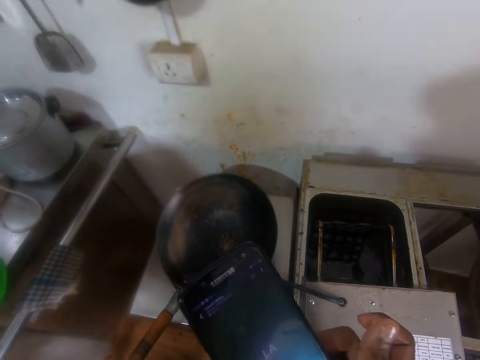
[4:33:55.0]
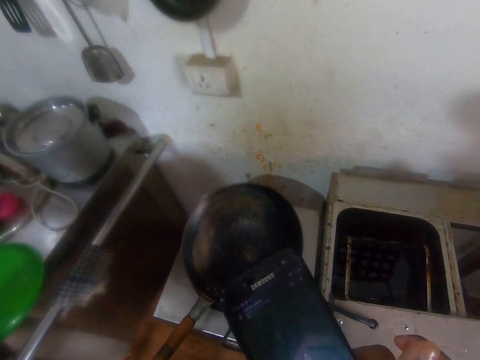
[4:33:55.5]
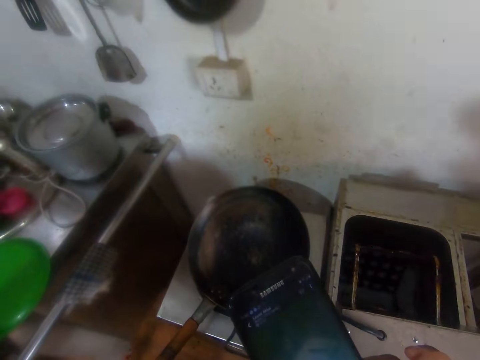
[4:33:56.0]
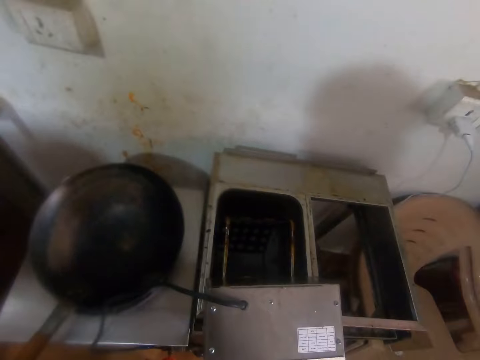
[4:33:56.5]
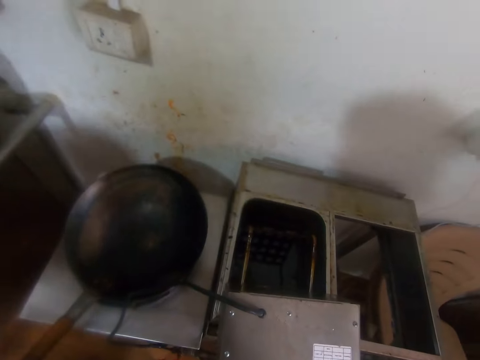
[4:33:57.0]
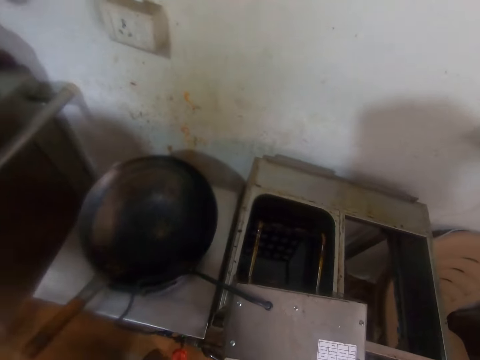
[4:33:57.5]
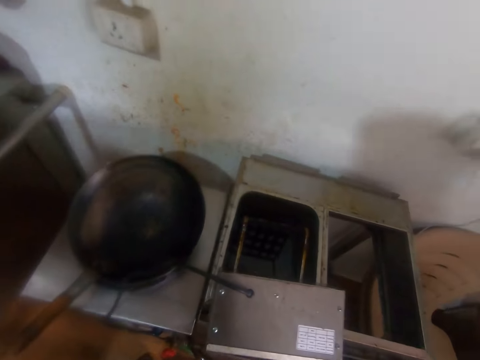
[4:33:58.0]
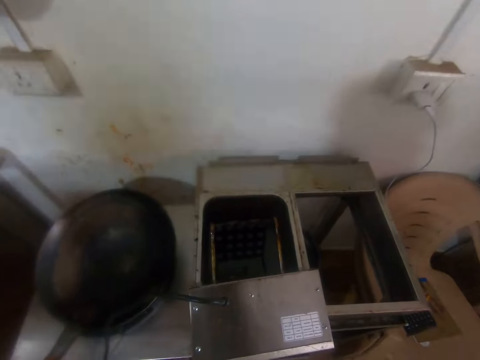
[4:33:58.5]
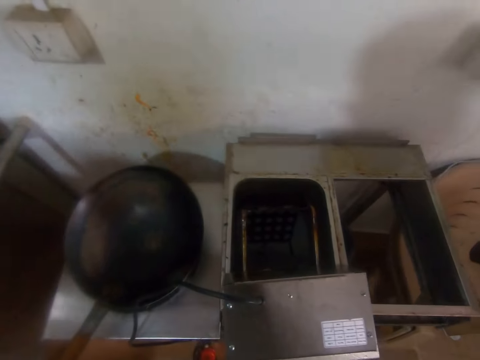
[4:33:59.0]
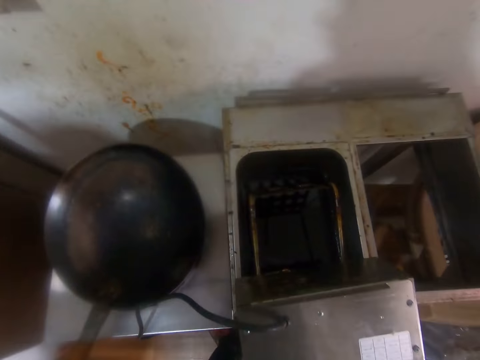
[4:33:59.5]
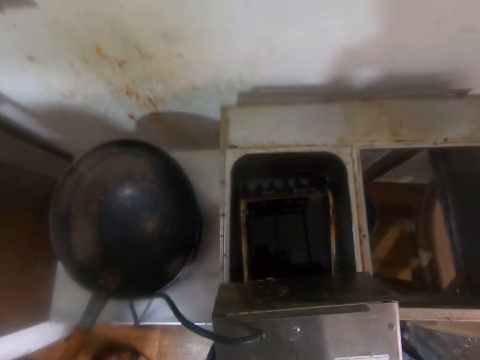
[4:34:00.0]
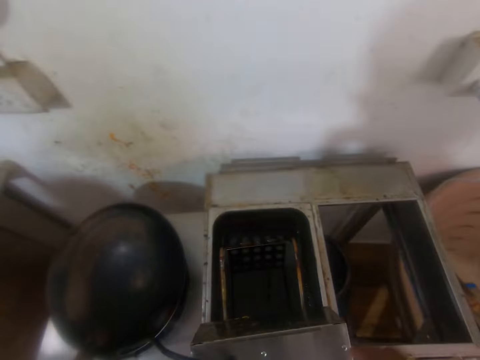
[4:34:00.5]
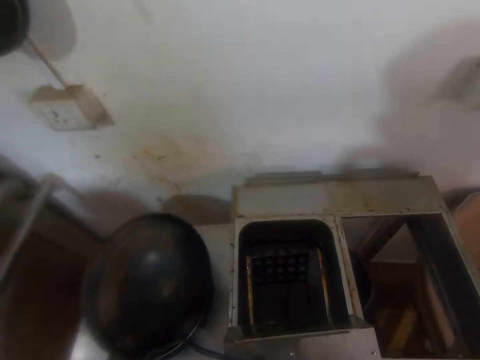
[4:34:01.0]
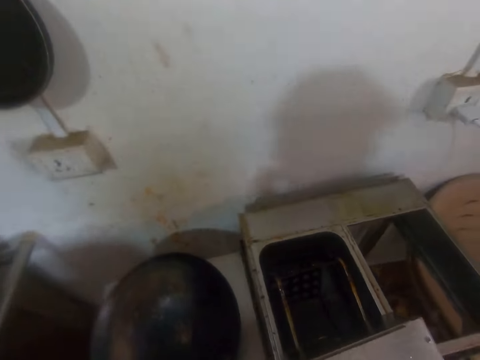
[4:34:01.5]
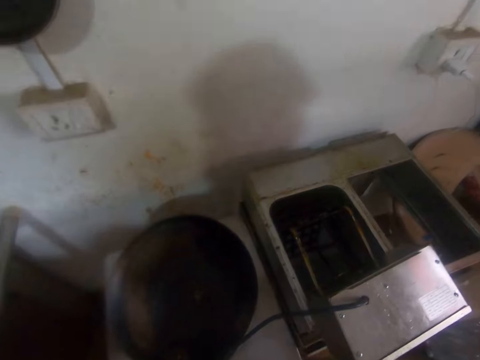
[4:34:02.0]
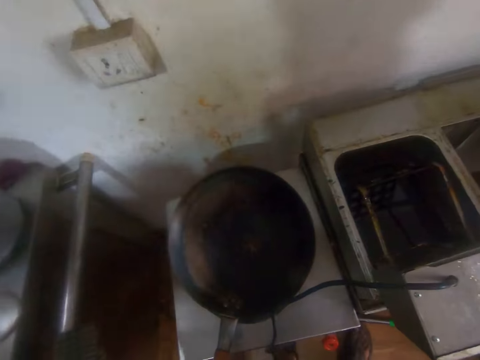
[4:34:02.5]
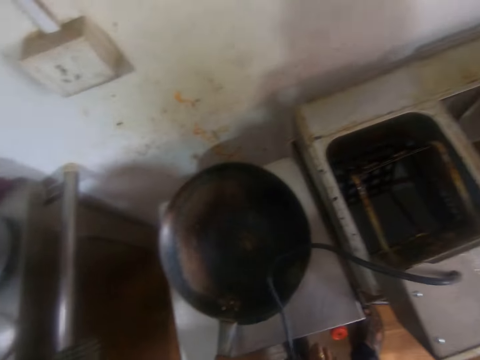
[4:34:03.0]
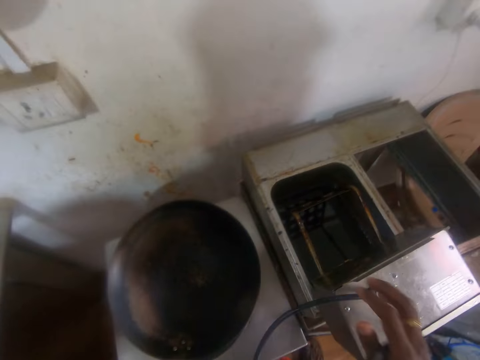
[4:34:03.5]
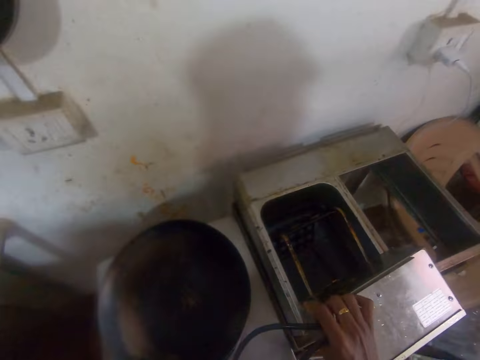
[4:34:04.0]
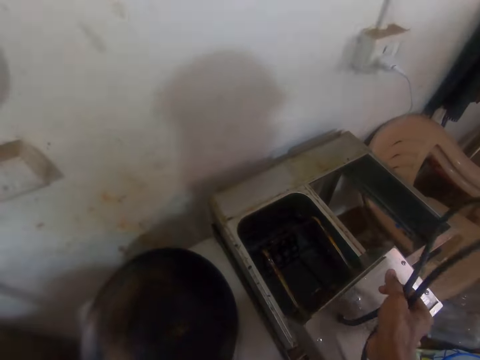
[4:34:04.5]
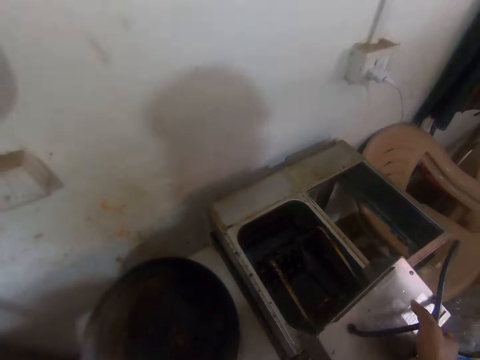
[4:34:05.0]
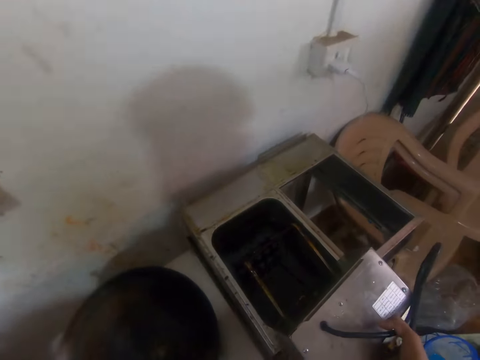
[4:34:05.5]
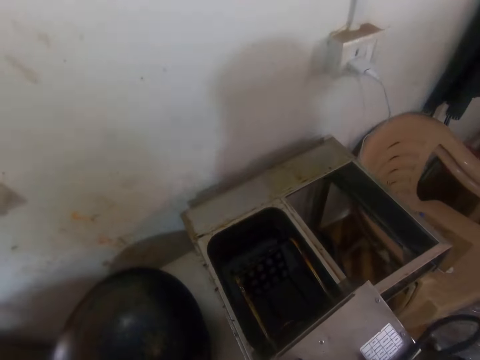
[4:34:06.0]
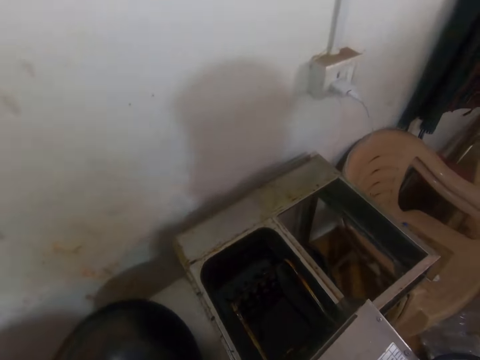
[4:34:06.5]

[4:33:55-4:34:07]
The camera wearer holds the phone with his right hand. He scrolls the phone. He talks over the phone in his right hand. He looks at the cooker. He holds the control panel on the deep fryer with his right hand. He holds the cable.

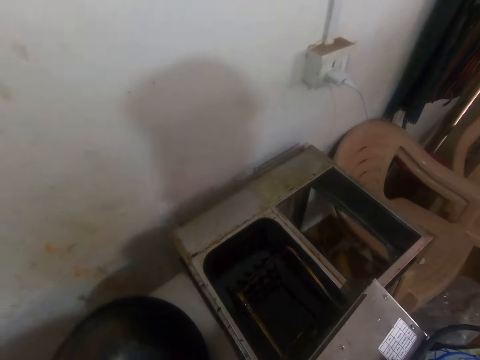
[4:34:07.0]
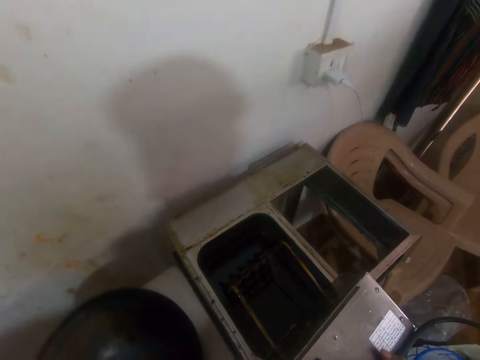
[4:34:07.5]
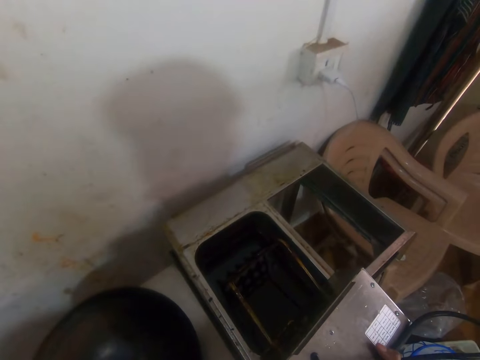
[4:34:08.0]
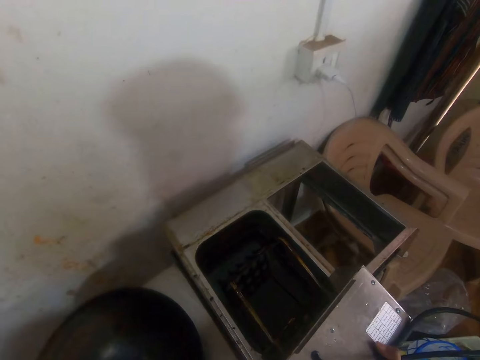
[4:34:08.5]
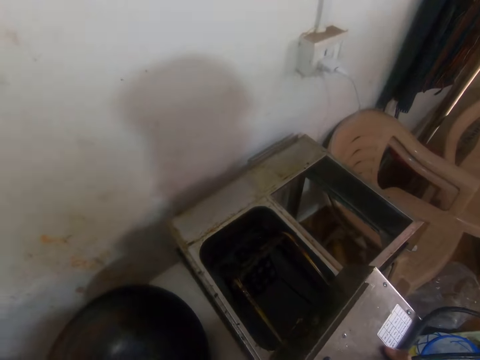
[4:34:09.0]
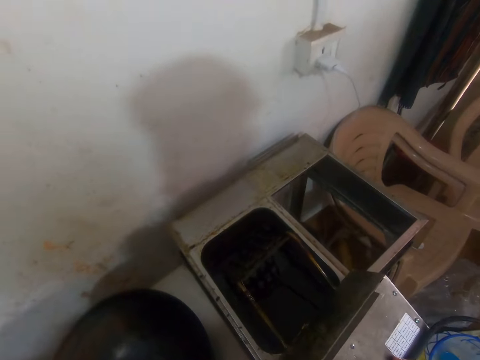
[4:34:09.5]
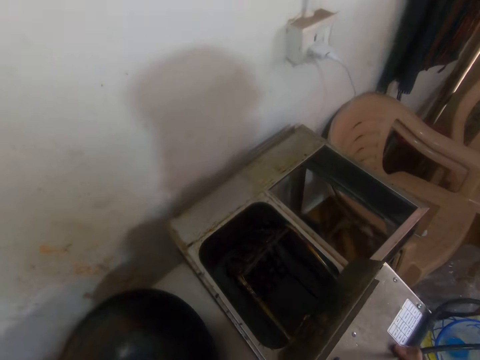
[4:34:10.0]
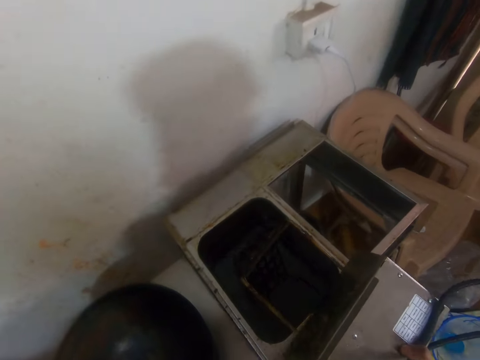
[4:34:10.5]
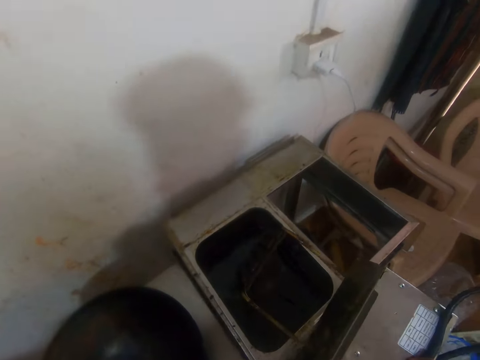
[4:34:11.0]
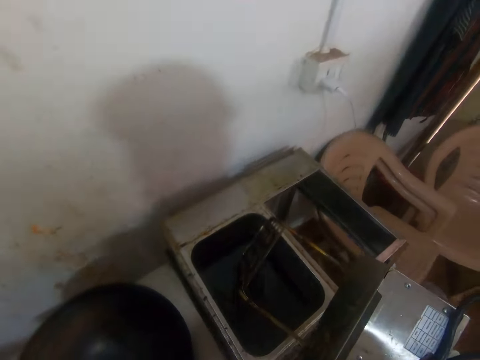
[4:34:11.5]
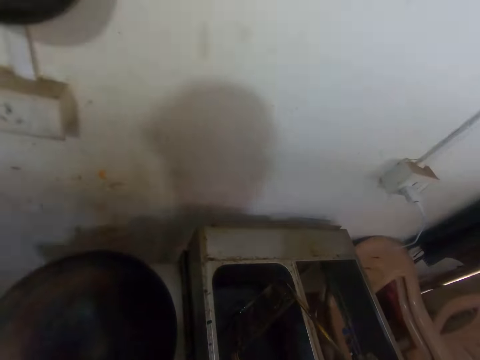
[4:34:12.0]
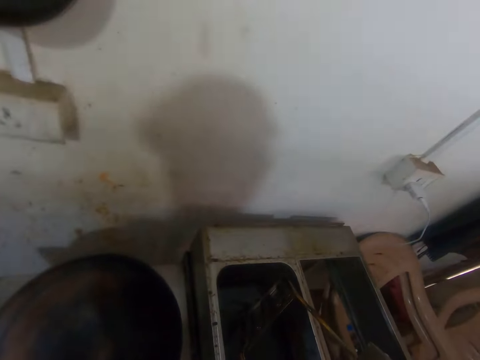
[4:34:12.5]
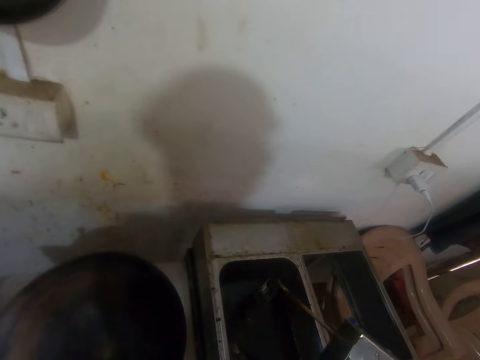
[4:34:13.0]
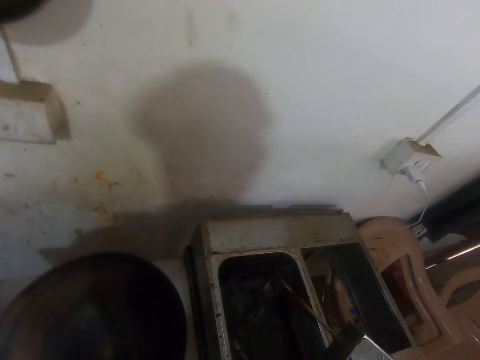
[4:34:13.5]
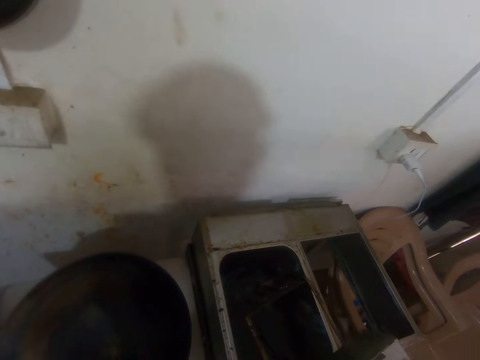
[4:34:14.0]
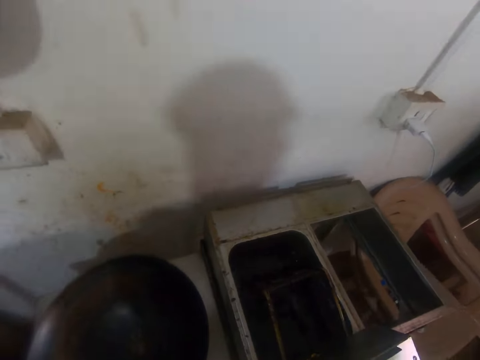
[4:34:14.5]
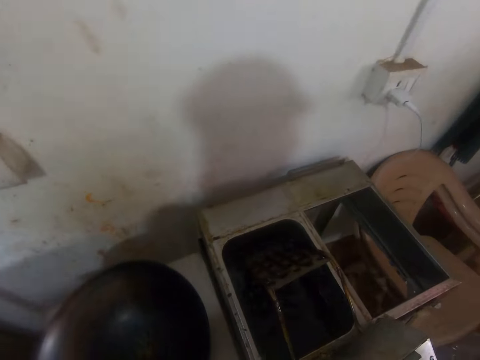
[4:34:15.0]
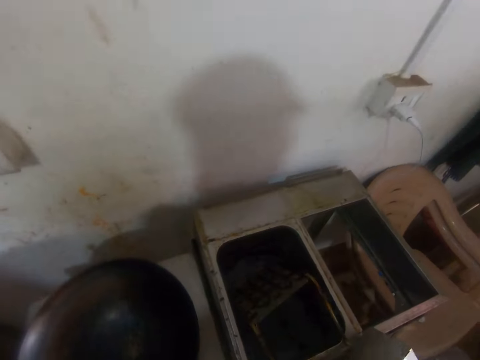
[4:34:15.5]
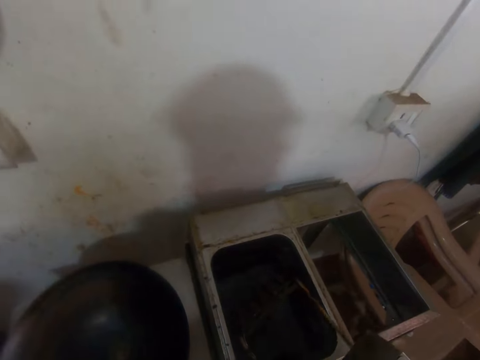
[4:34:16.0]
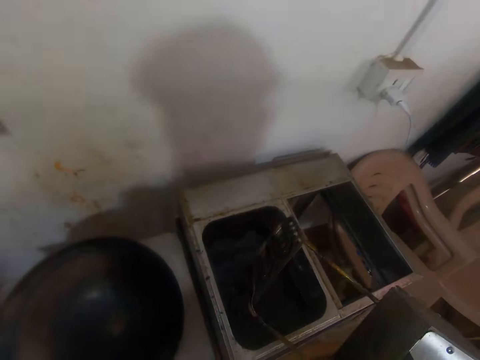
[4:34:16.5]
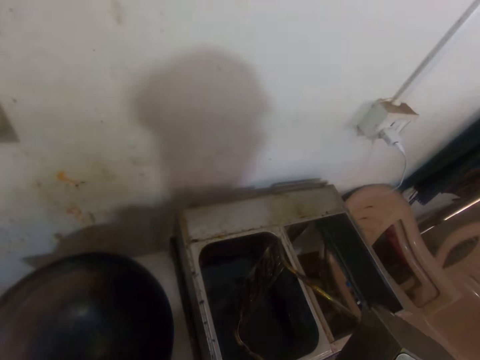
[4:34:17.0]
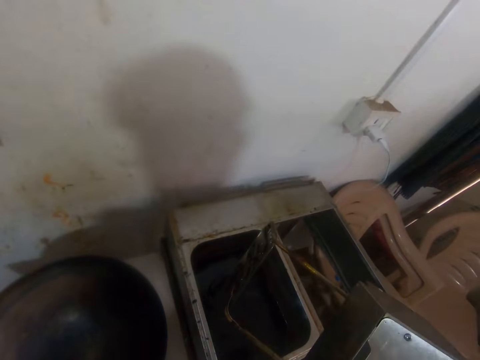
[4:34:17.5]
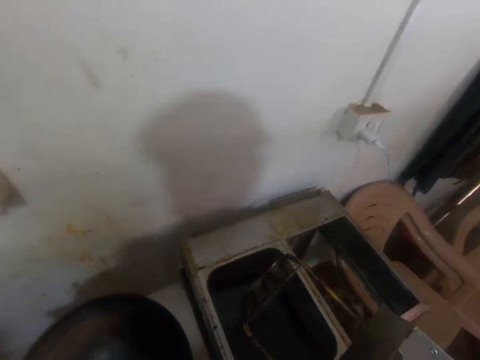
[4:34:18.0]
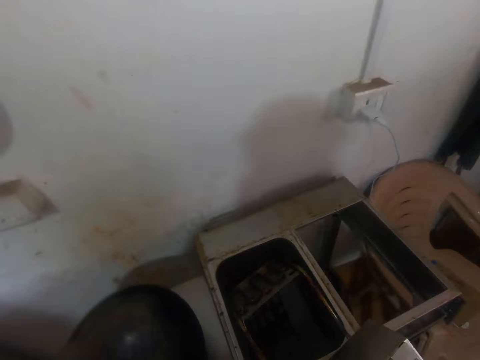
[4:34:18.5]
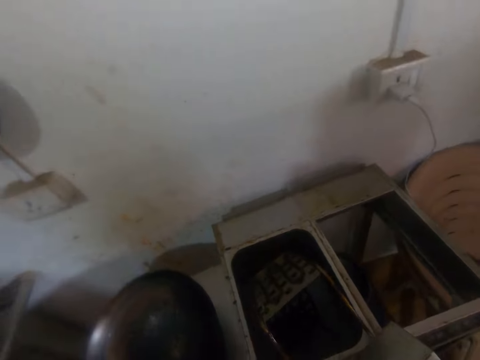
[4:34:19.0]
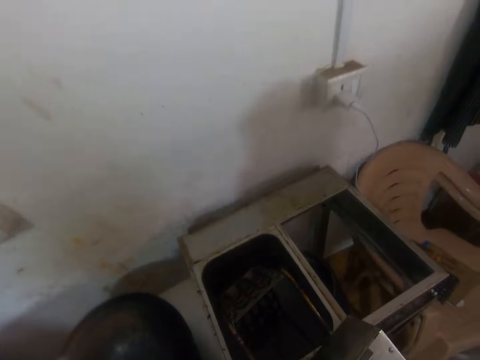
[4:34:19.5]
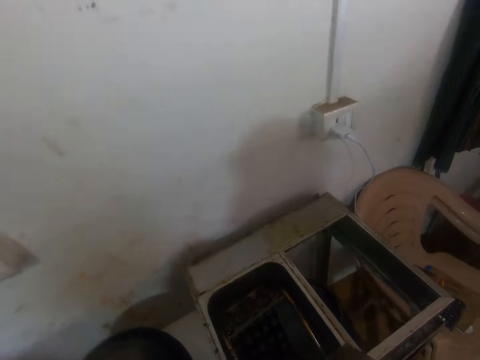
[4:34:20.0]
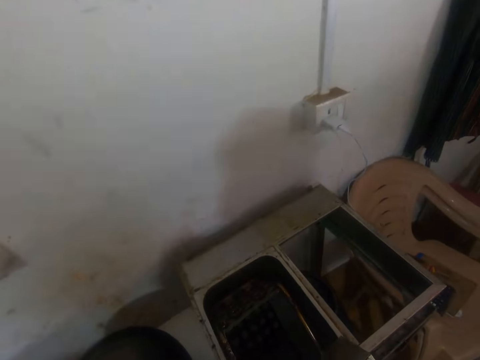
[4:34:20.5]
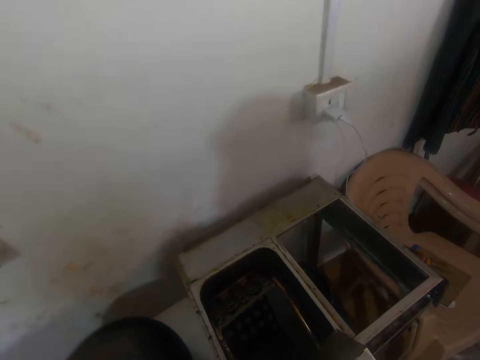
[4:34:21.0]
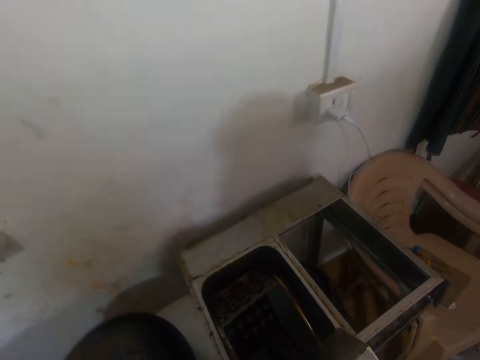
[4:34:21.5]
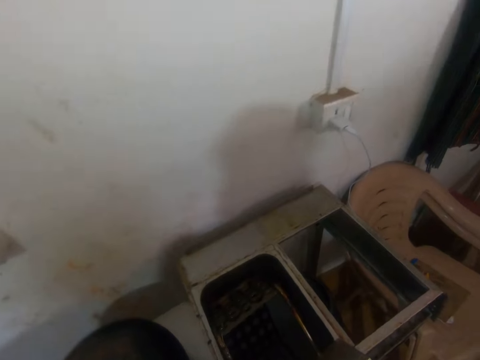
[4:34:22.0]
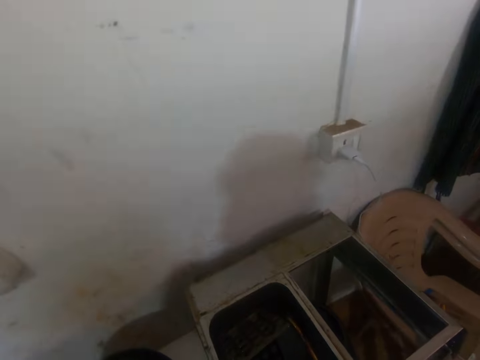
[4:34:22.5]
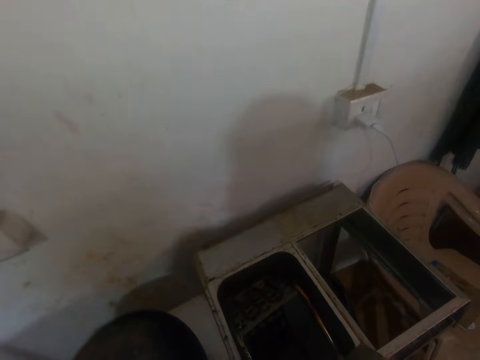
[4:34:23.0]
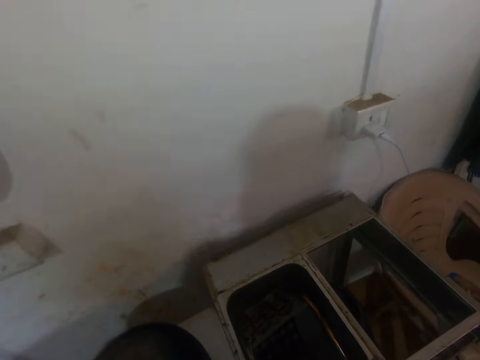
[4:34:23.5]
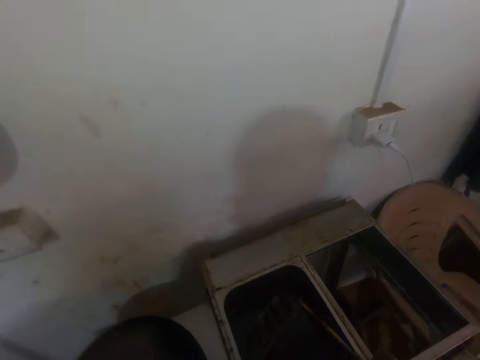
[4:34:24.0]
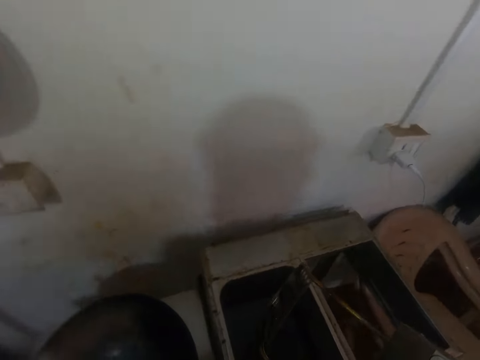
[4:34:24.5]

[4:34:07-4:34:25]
The camera wearer looks at the cooker. He holds something. He hits the control panel on the deep fryer with his right hand. He converses.
